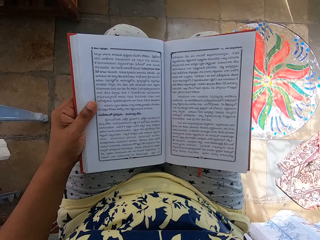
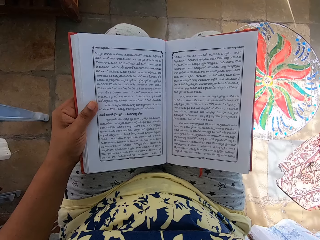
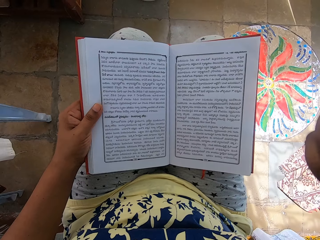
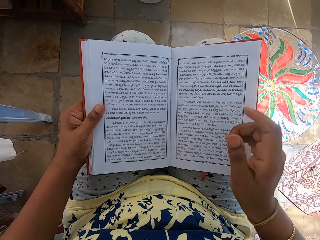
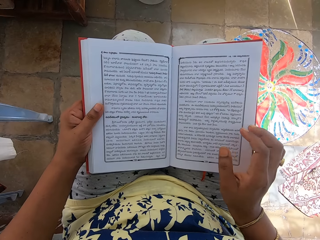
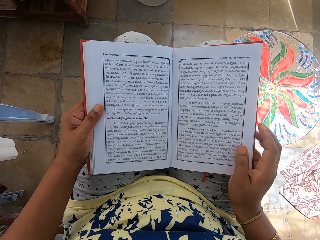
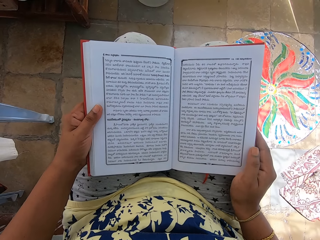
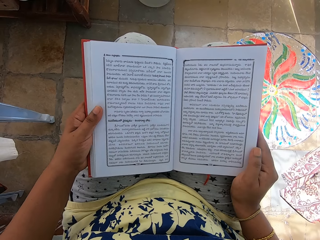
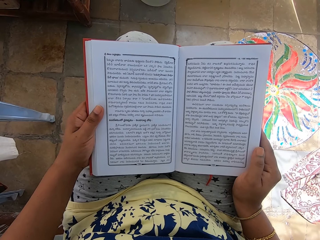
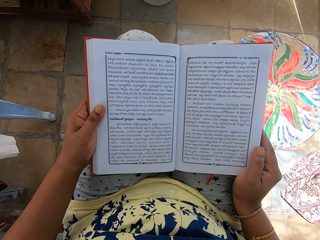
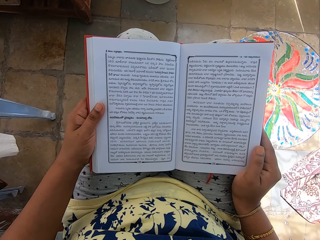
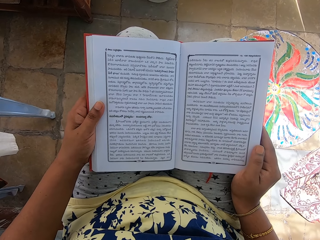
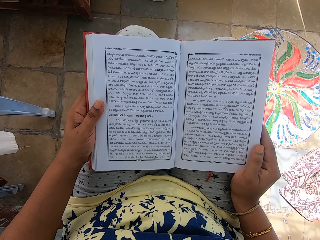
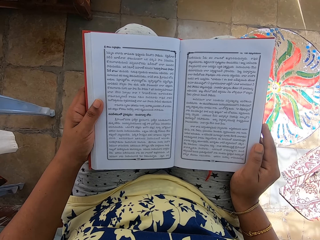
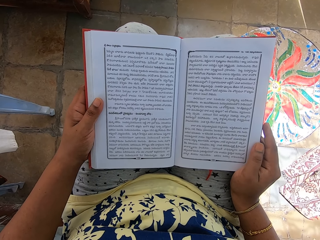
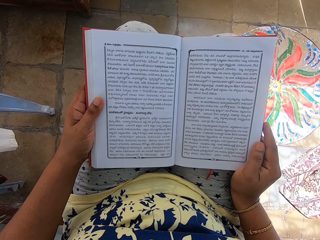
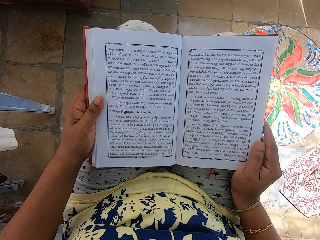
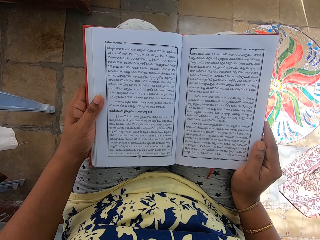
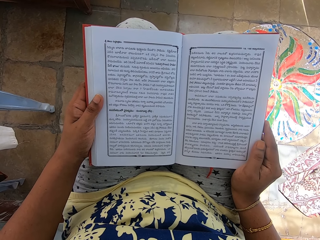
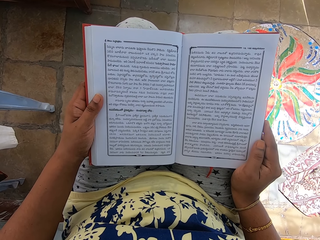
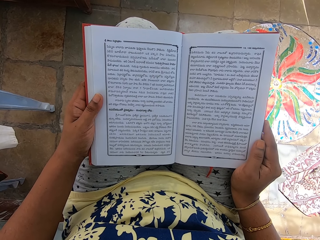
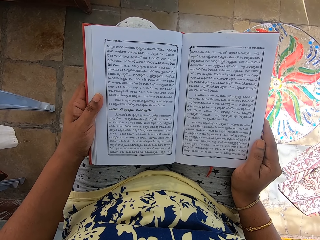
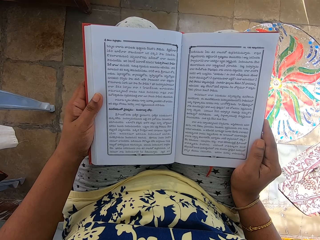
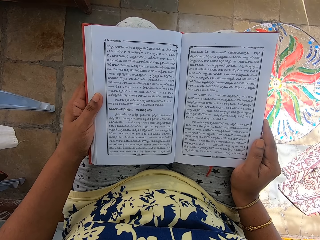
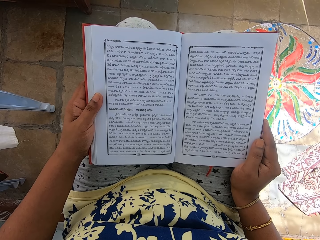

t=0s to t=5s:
The camera wearer reads a book in her left hand. She moves the hand. She holds the book with both hands.

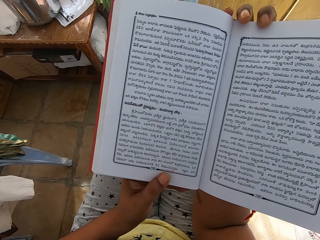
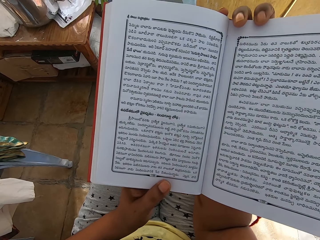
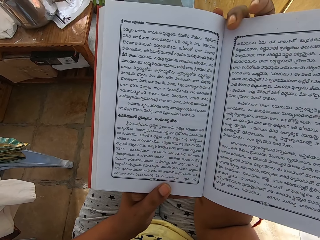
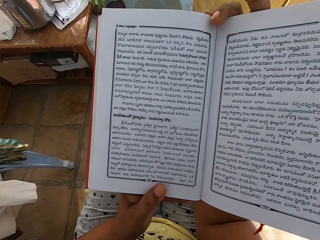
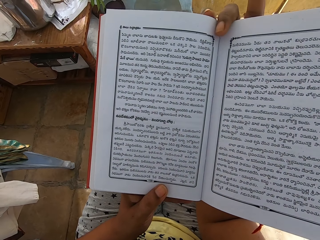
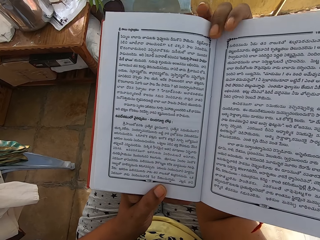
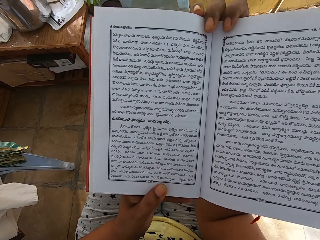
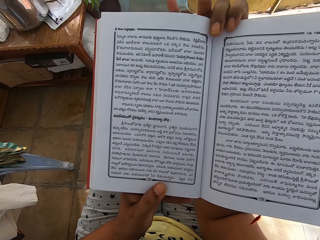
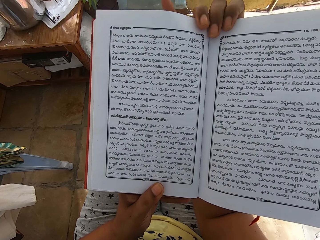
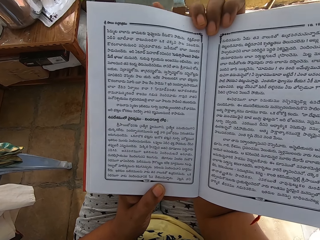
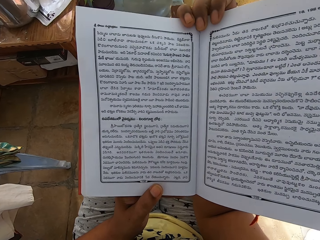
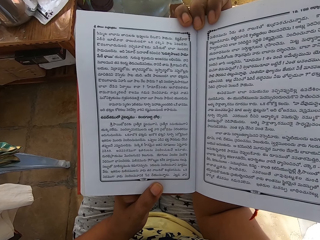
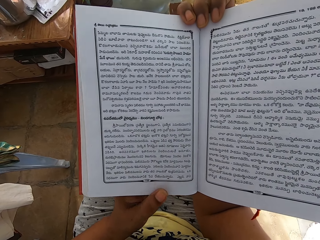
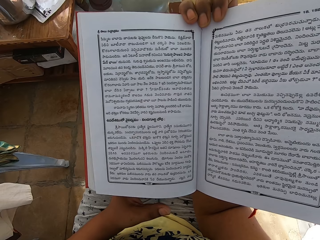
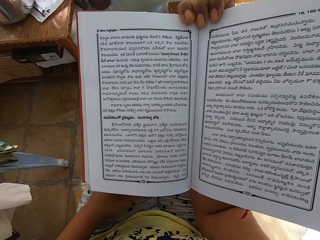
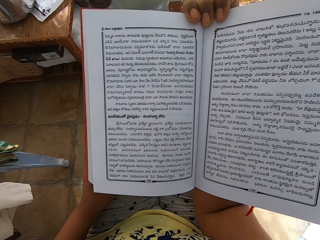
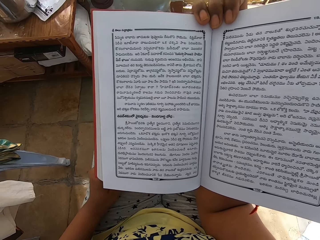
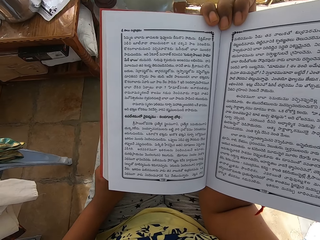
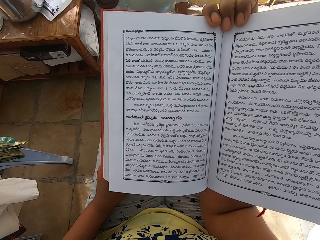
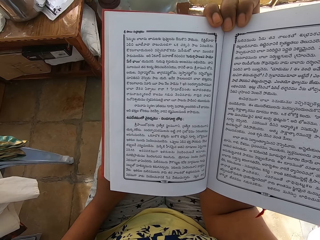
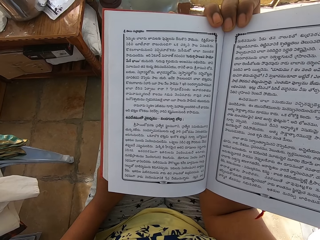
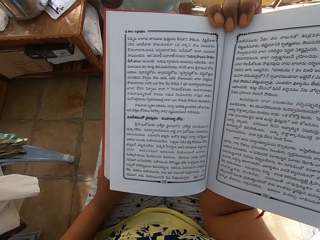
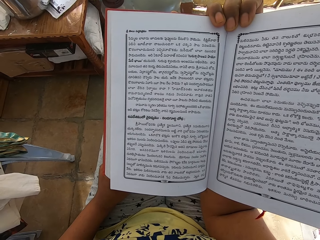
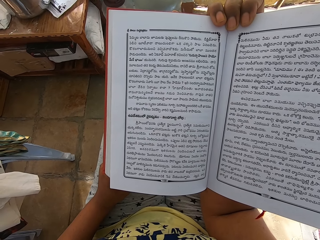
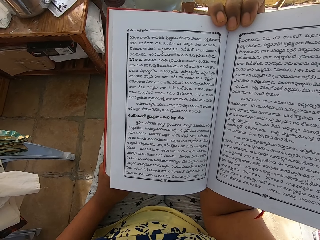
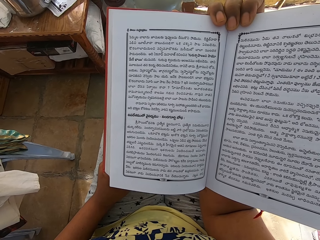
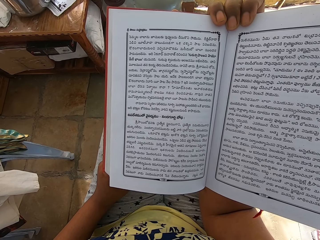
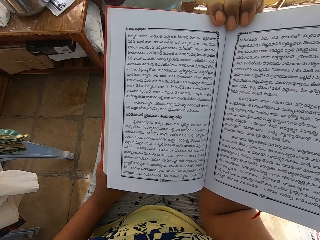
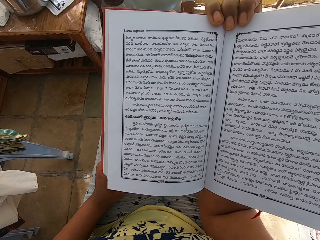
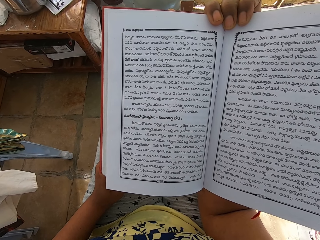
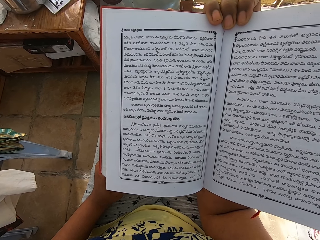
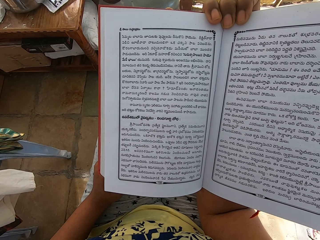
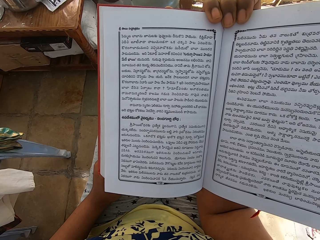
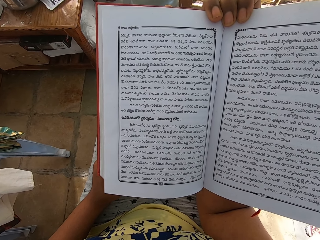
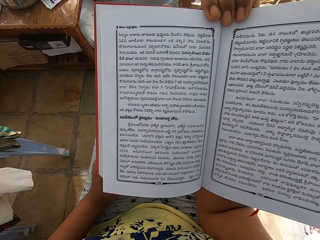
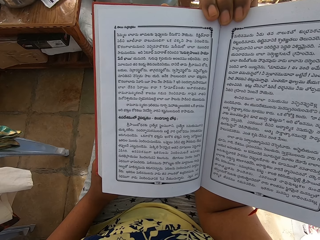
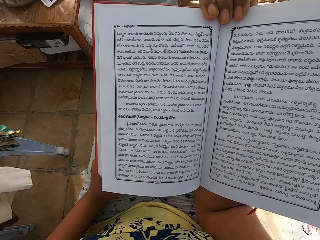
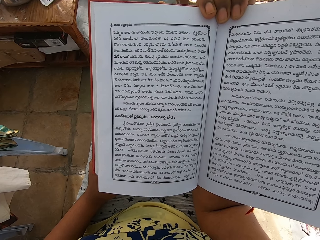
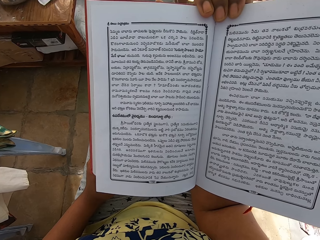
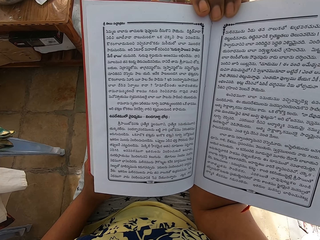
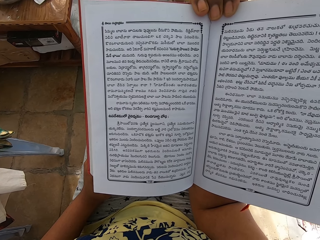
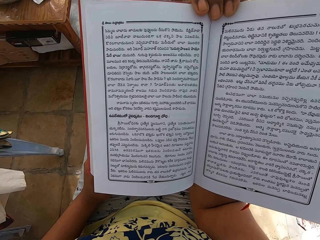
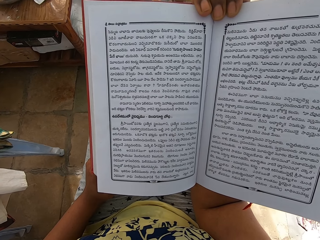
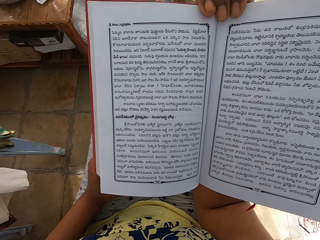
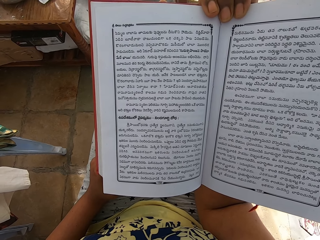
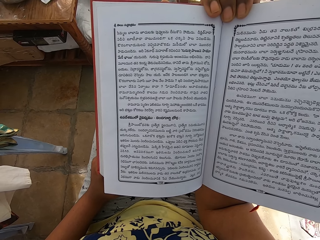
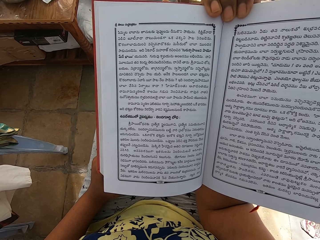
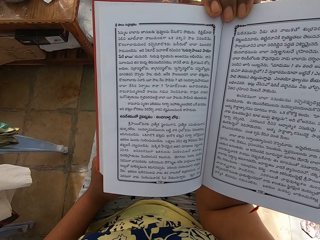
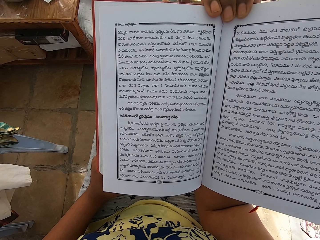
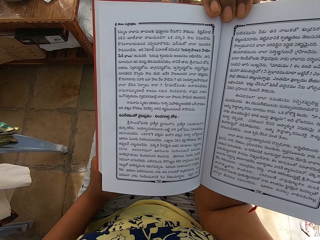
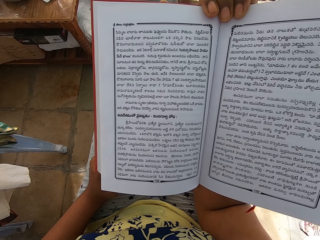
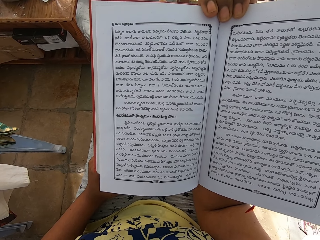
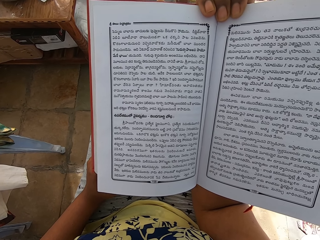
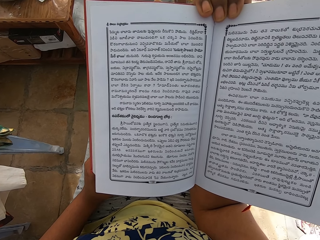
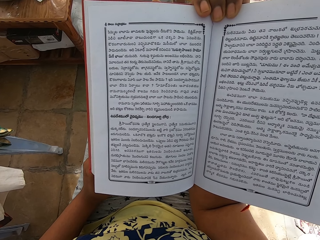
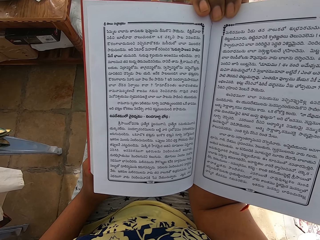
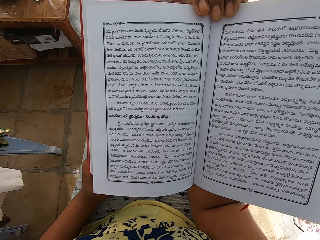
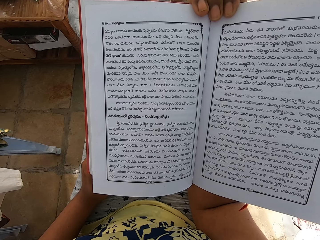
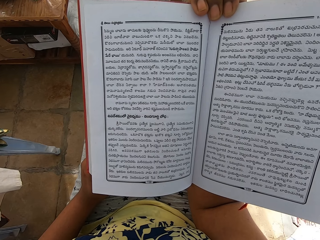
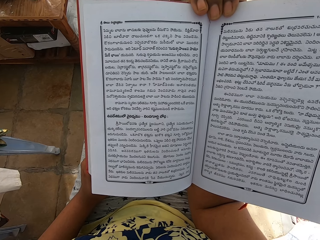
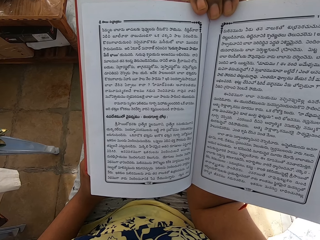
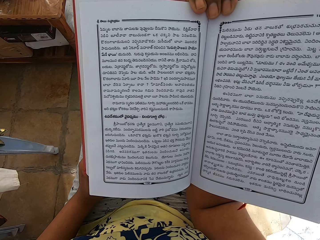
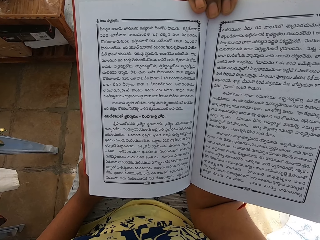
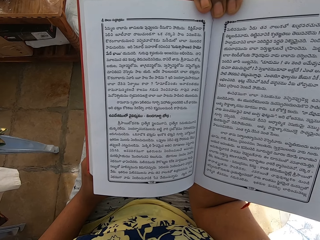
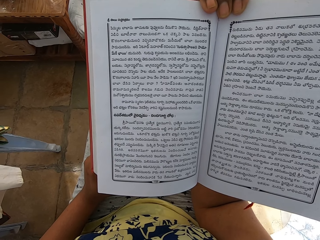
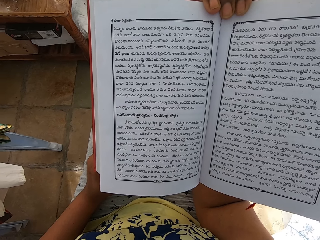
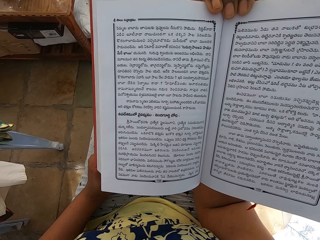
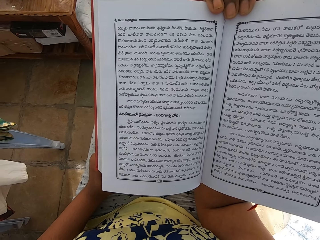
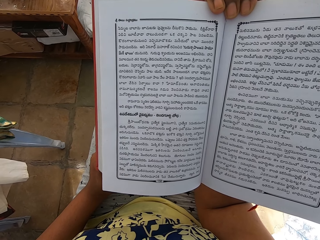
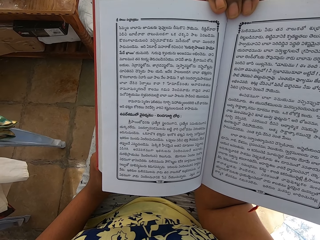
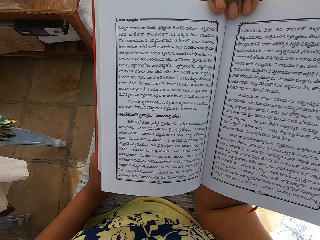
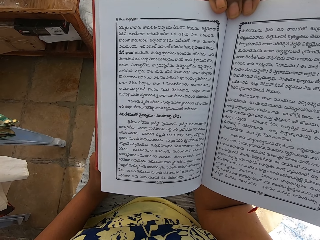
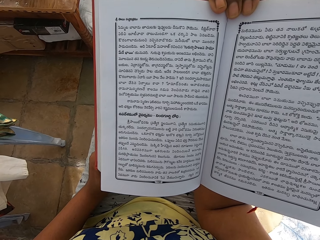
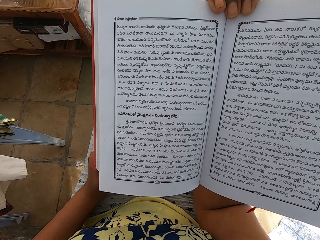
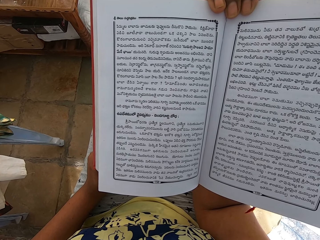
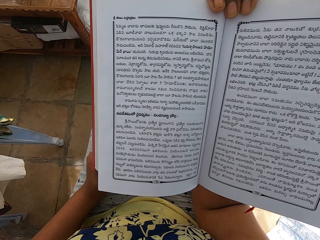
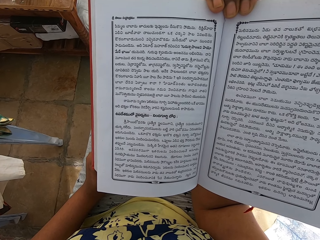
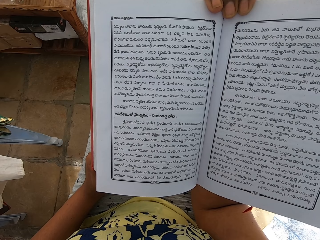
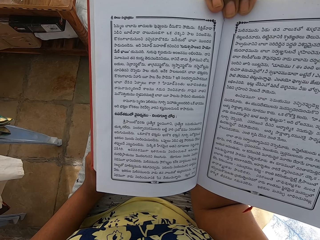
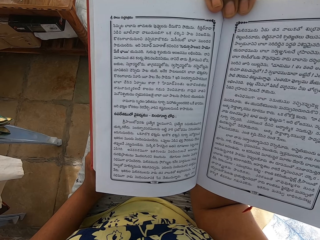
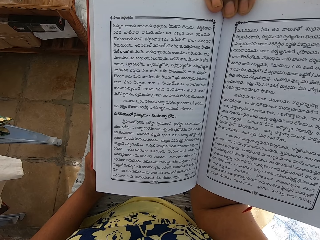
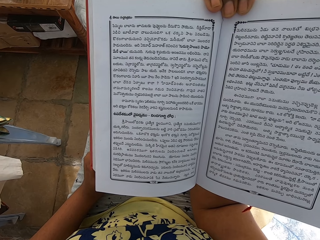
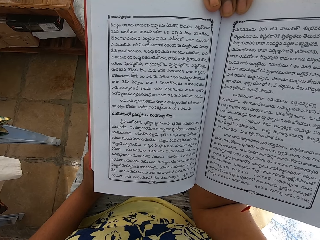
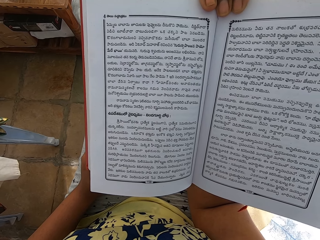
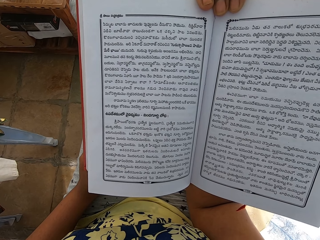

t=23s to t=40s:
The camera wearer holds the book up with her right hand. She removes the hand from the book.
